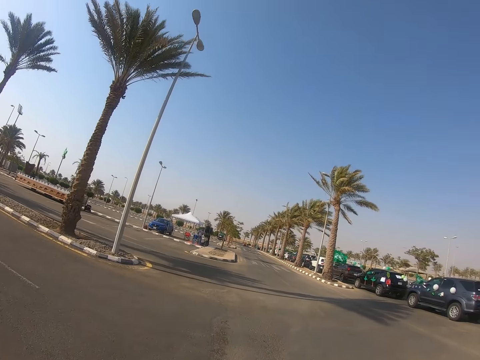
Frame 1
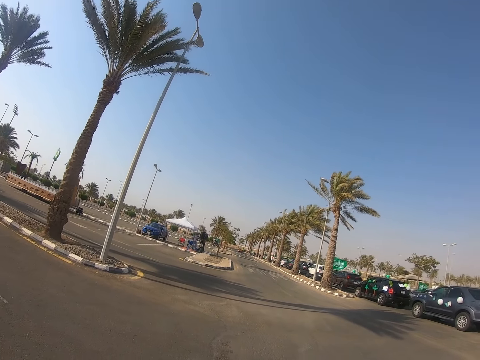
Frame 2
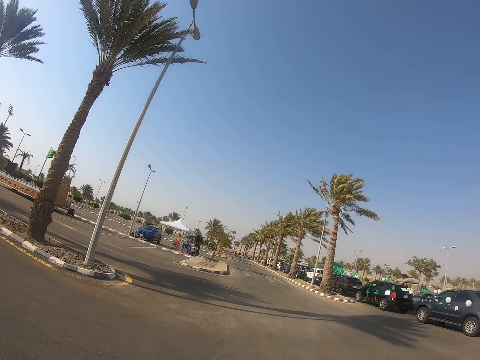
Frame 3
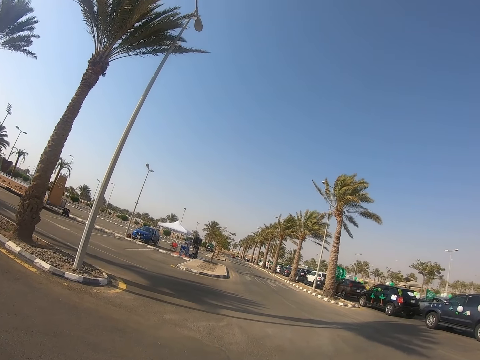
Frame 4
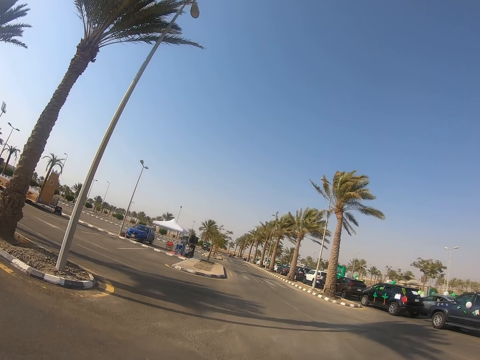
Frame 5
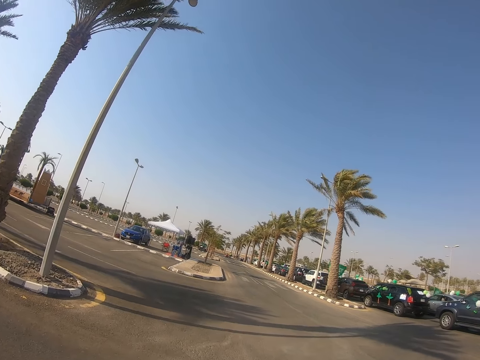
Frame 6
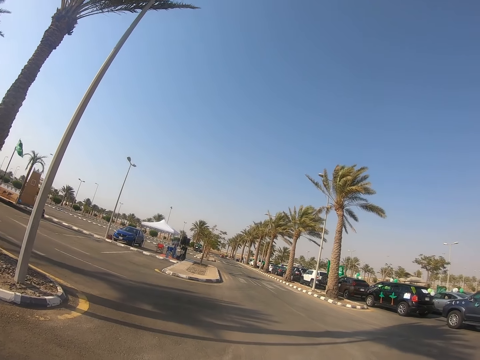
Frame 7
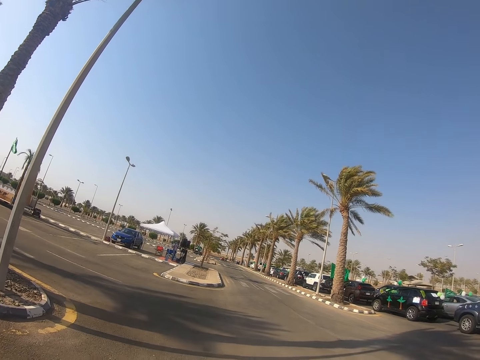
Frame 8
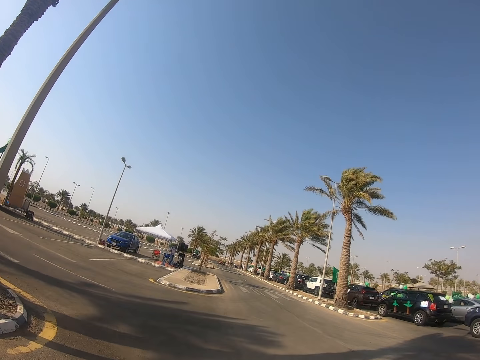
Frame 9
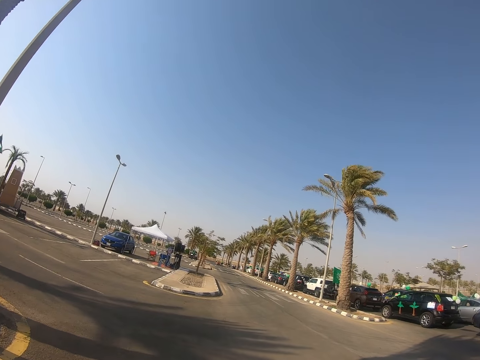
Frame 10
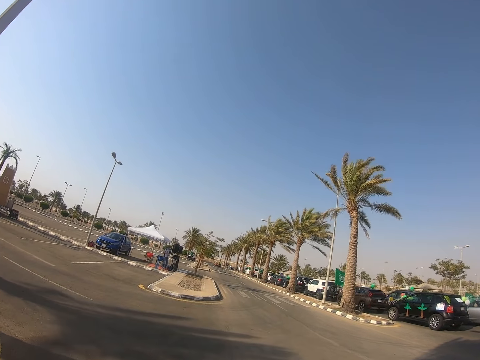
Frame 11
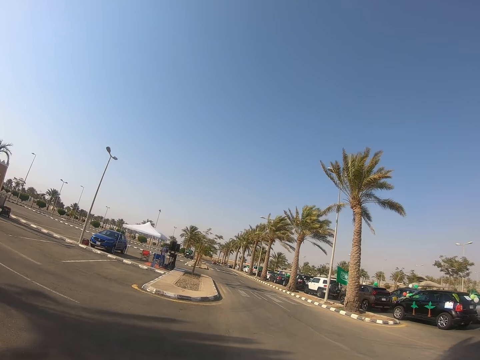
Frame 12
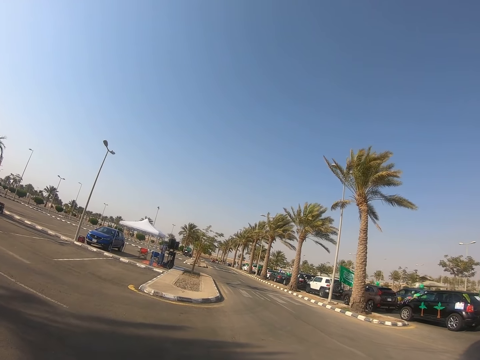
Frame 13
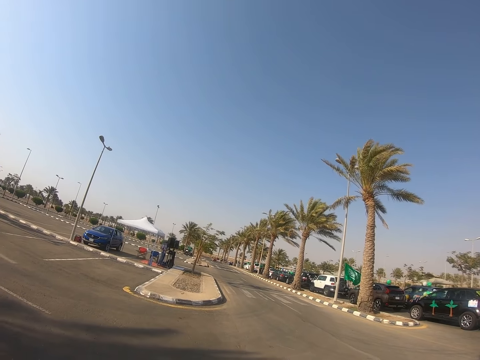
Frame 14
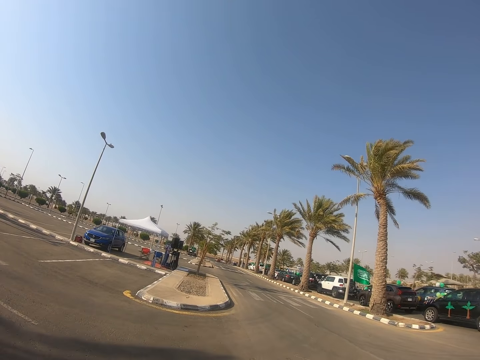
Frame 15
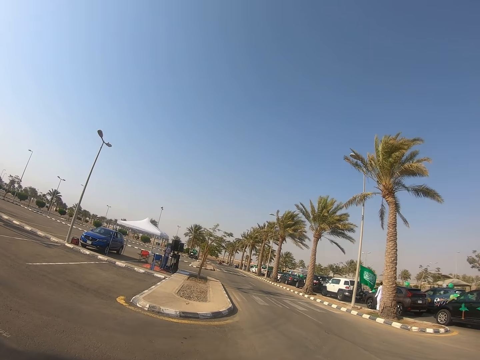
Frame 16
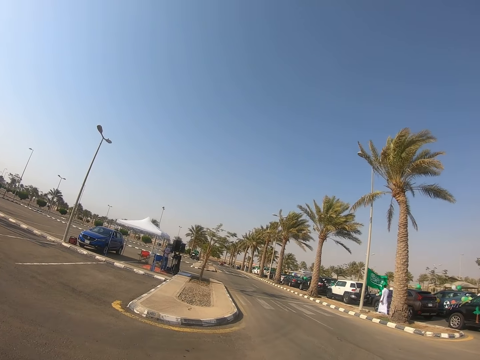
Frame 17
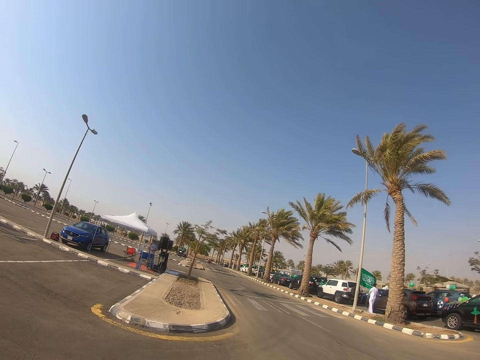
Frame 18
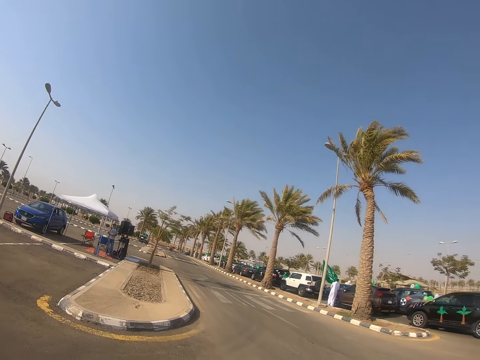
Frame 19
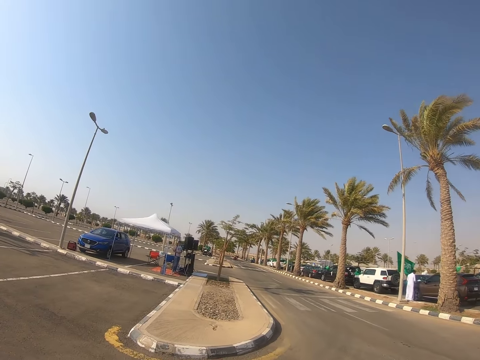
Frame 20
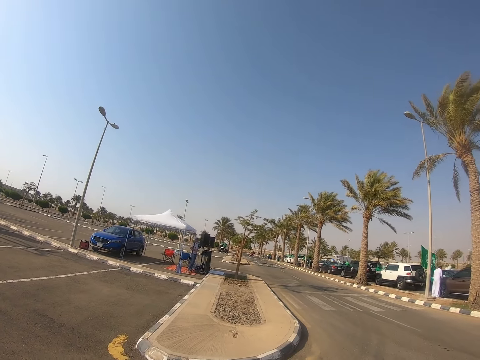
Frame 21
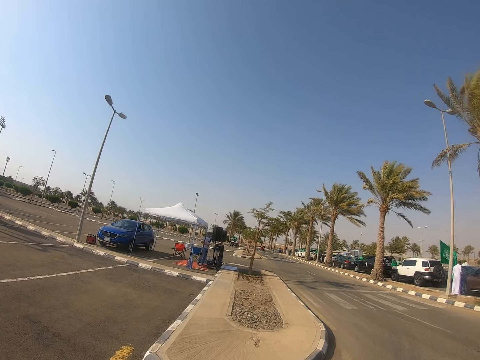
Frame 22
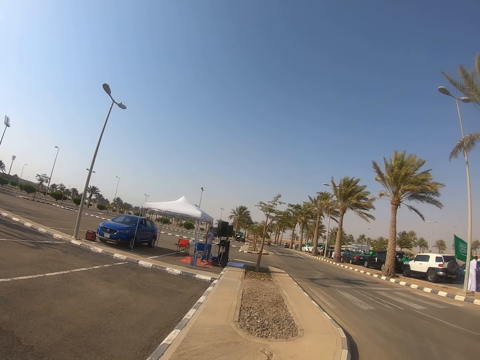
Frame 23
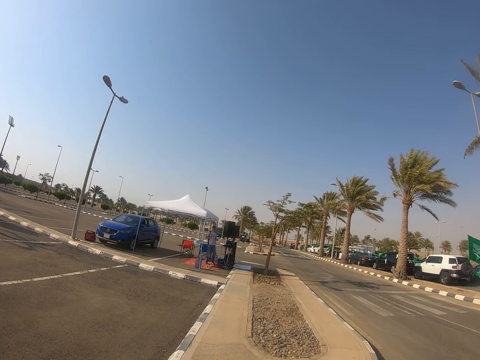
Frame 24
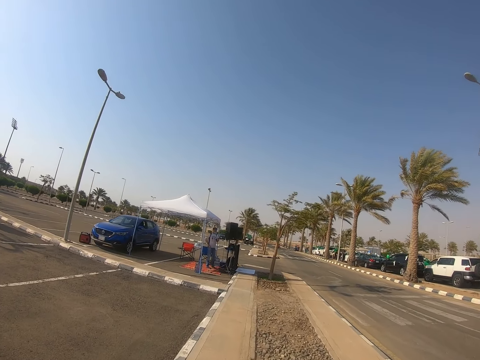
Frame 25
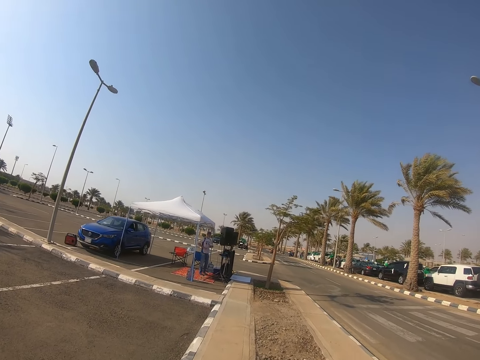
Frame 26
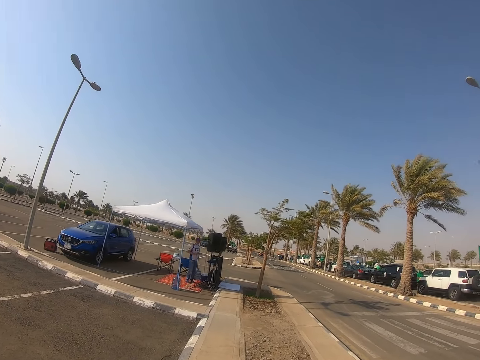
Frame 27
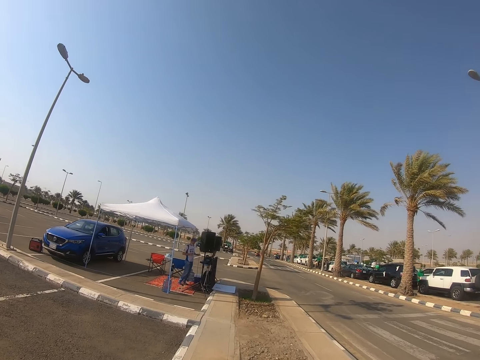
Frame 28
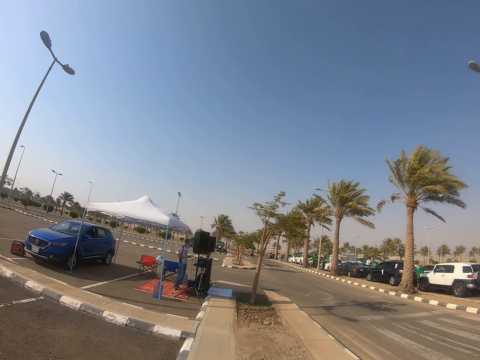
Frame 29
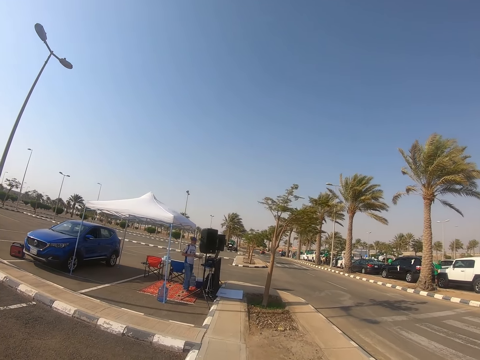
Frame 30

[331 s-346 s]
The camera wearer walks on the pavement.

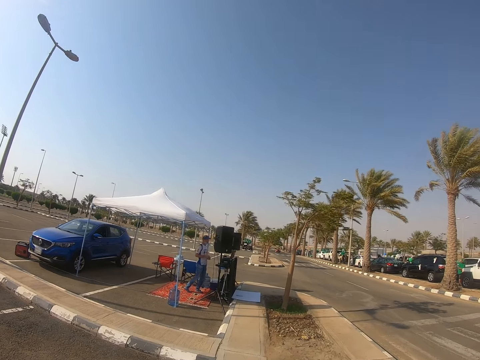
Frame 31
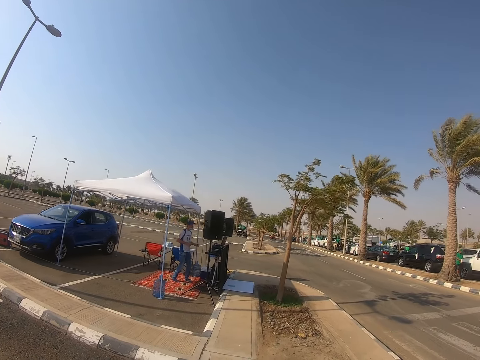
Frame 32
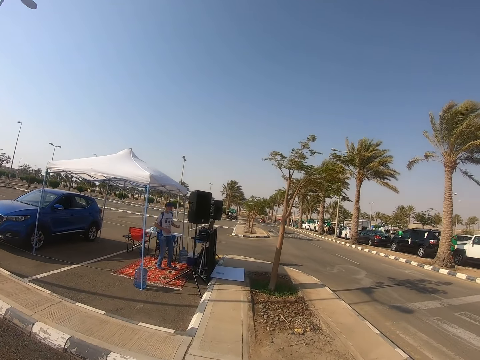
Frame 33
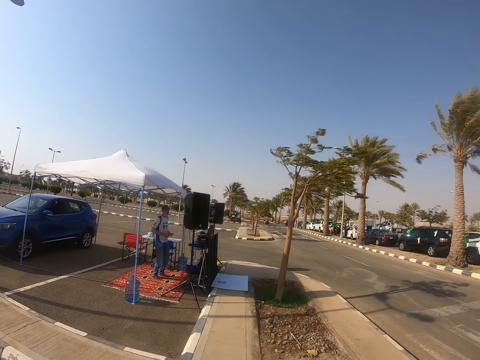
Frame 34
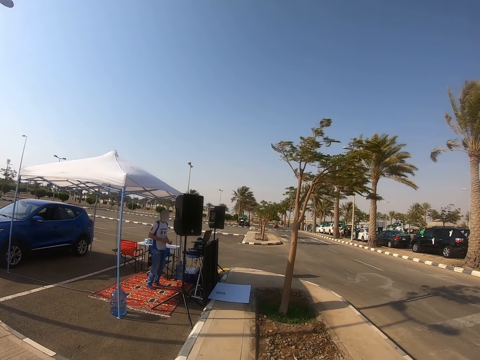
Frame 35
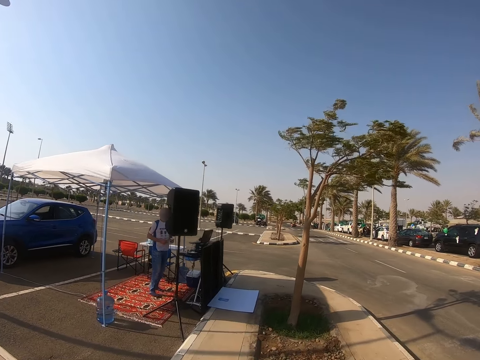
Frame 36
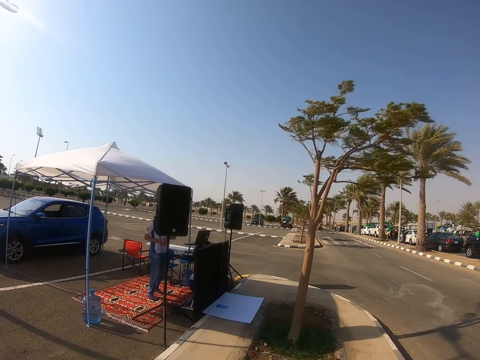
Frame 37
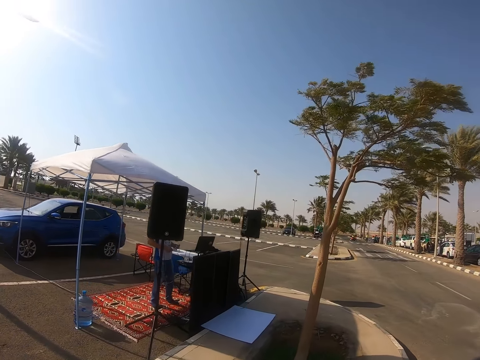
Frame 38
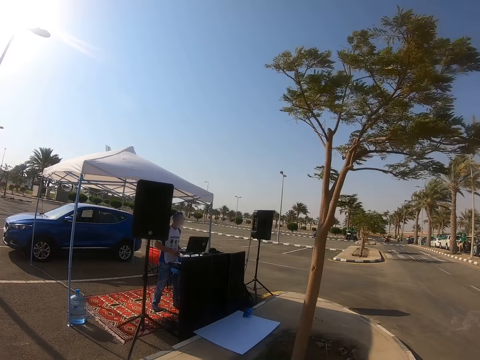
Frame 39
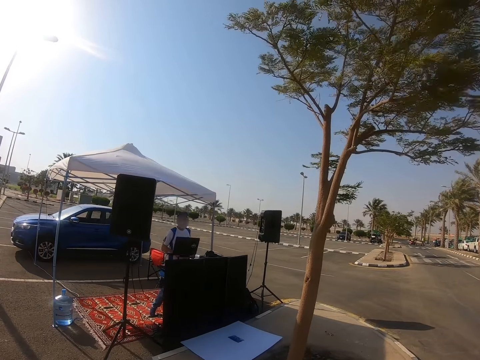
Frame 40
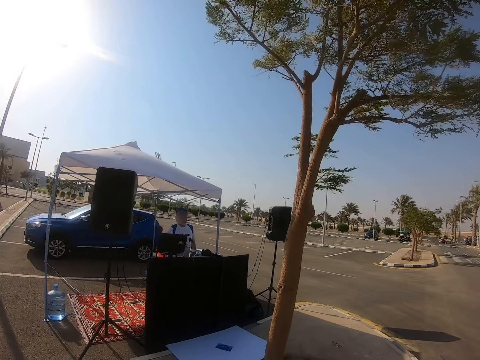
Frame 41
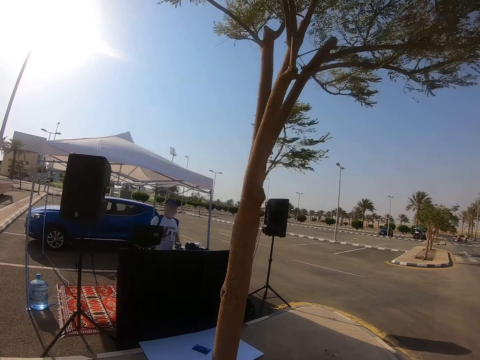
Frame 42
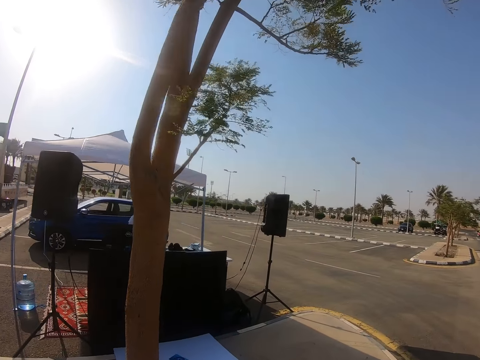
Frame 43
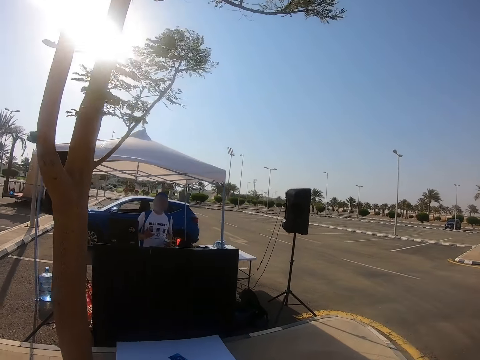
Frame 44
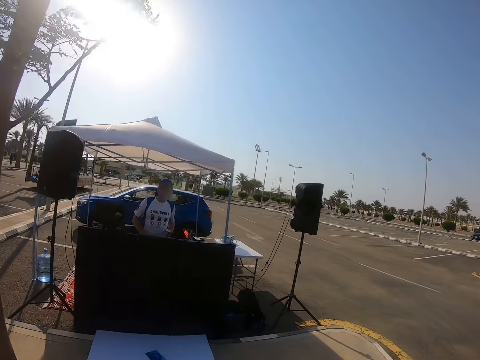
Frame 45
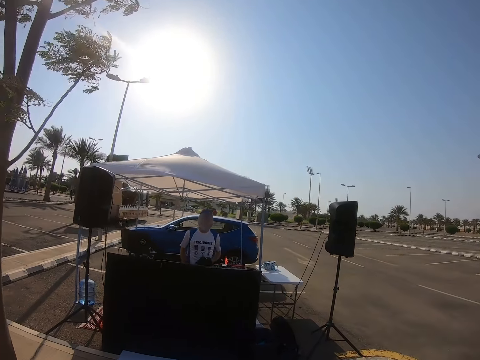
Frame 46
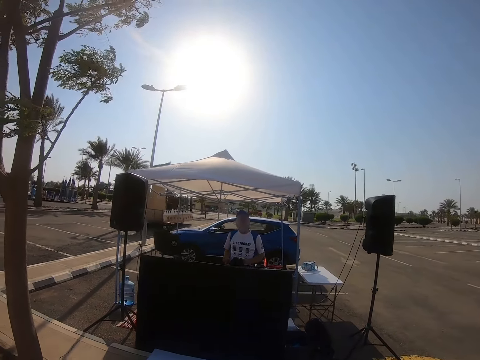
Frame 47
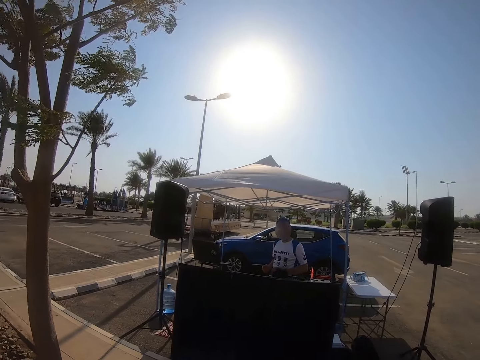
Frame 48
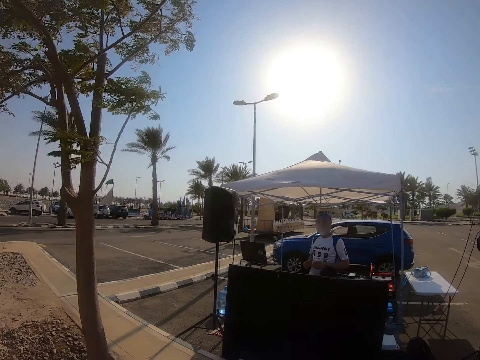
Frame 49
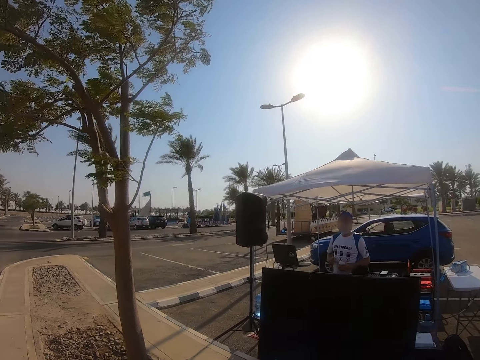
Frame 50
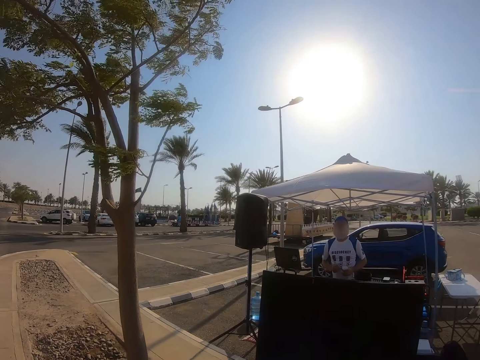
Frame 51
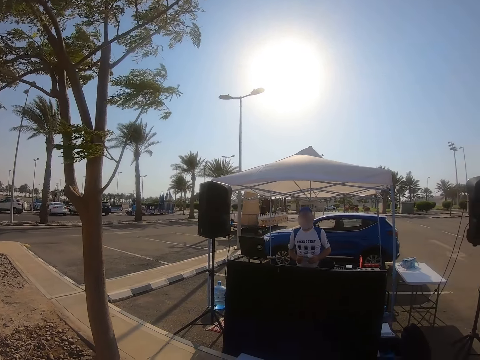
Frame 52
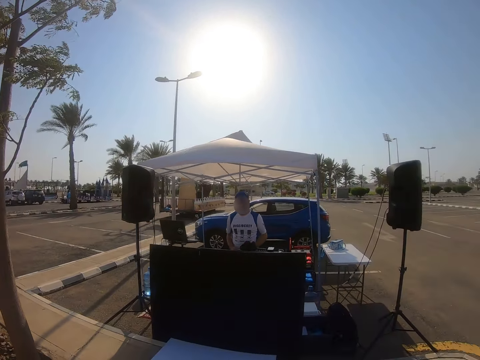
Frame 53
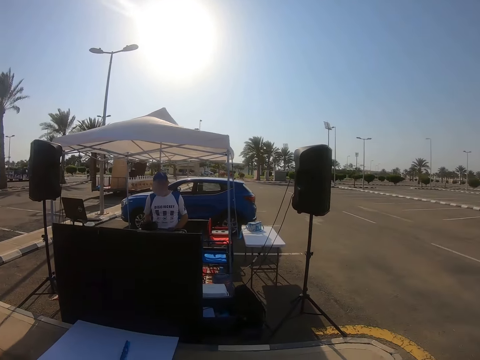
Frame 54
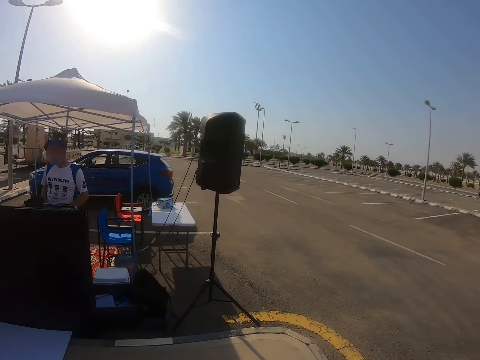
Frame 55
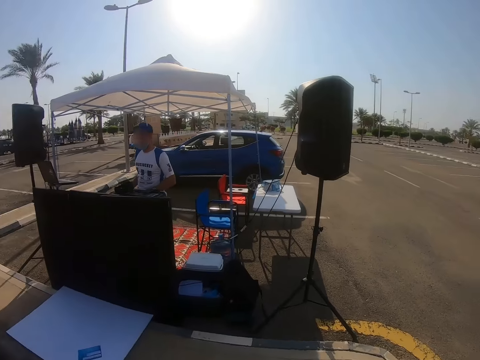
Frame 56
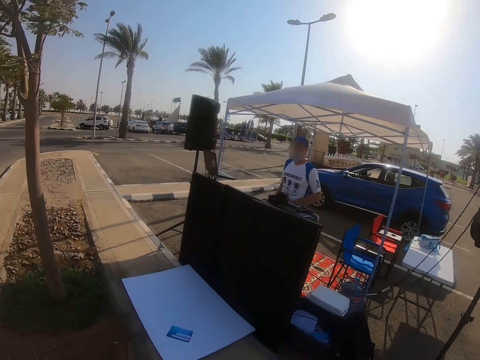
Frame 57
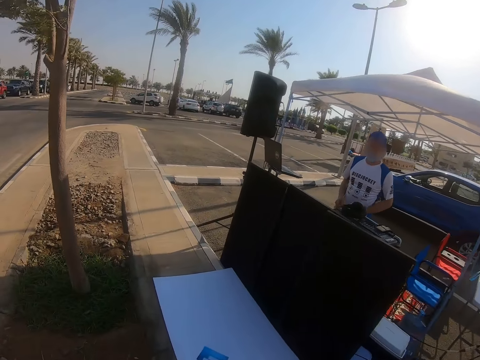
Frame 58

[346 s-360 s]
The camera wearer walks towards the DJ. The DJ dances in the booth. The camera wearer walks on the pavement. They look around.
